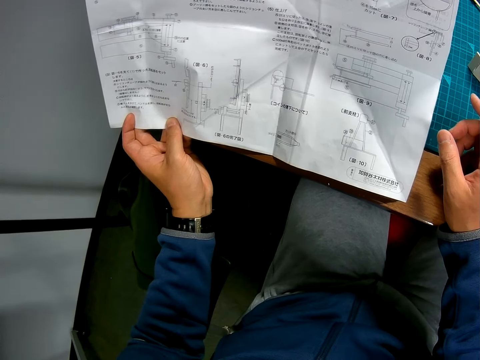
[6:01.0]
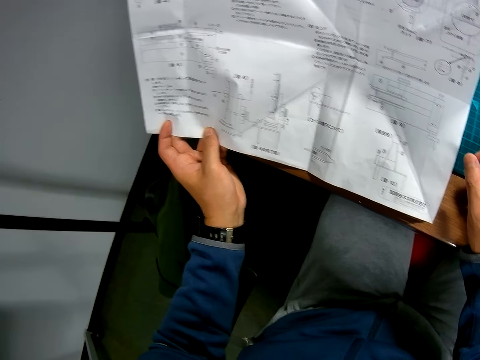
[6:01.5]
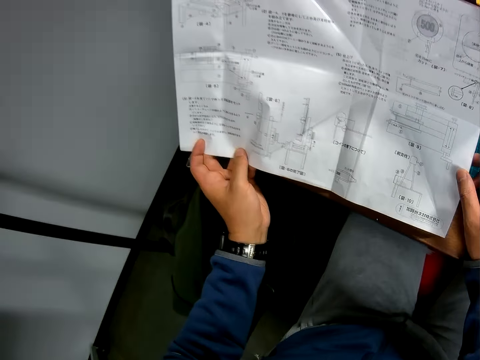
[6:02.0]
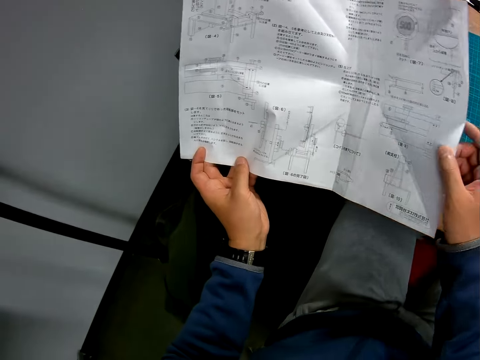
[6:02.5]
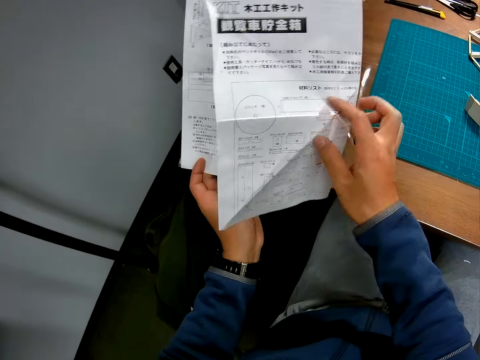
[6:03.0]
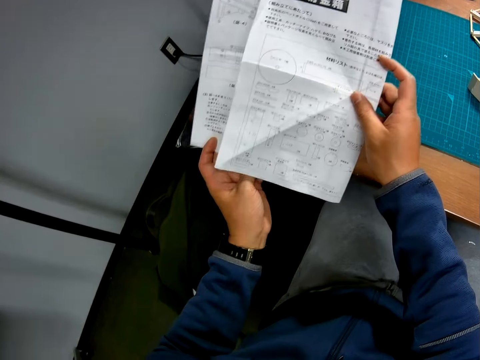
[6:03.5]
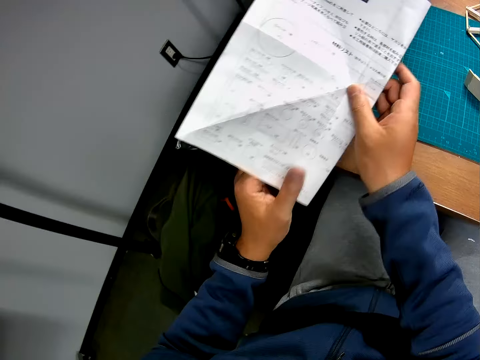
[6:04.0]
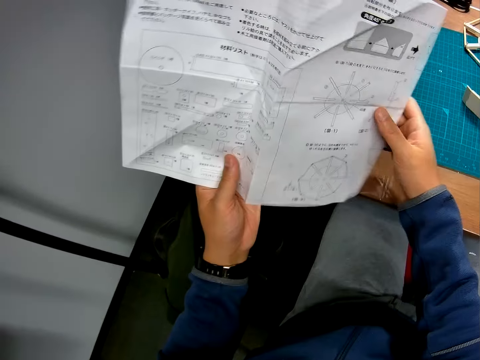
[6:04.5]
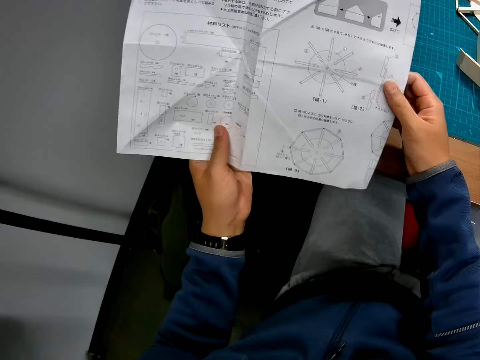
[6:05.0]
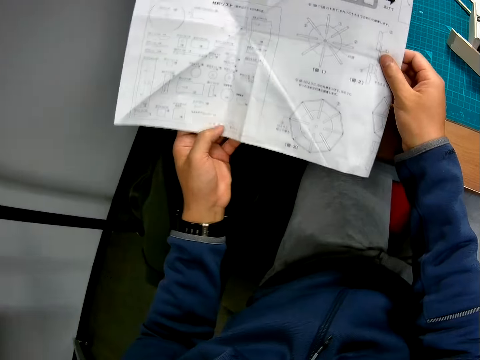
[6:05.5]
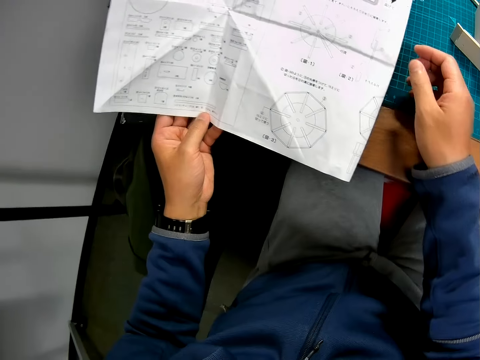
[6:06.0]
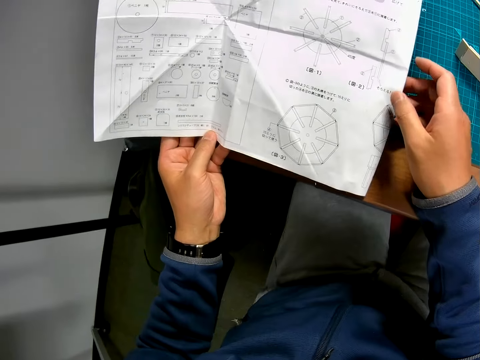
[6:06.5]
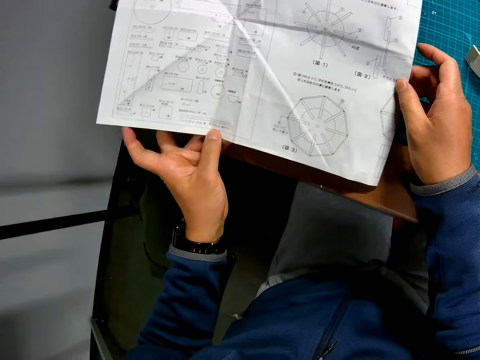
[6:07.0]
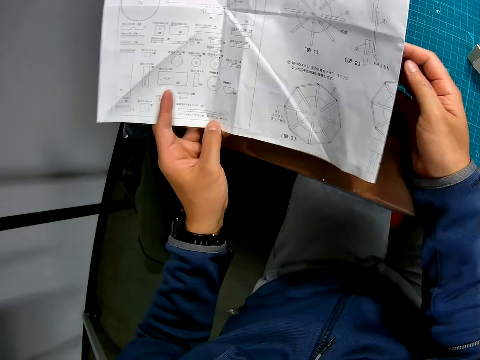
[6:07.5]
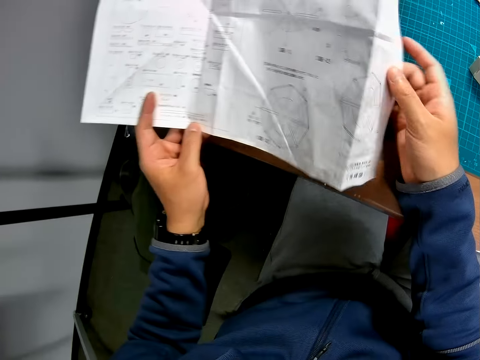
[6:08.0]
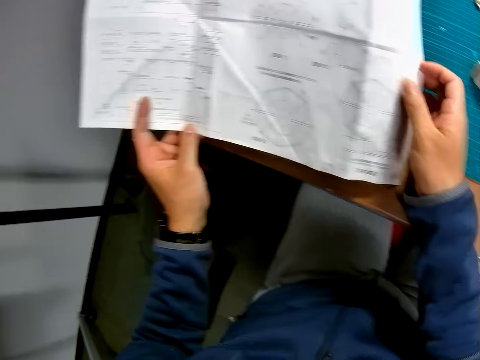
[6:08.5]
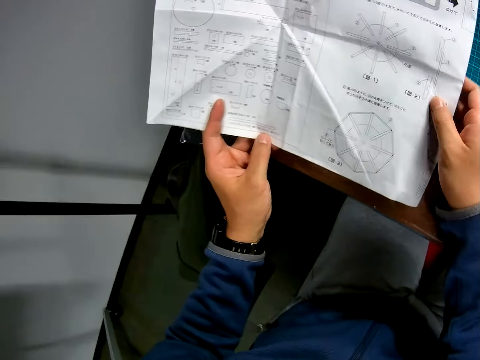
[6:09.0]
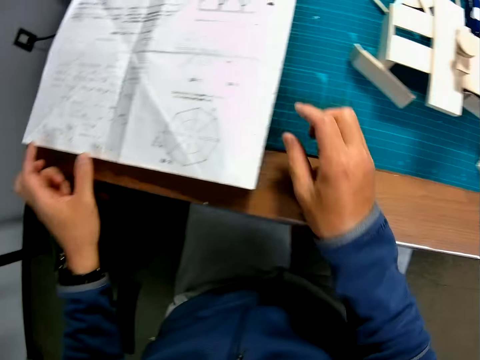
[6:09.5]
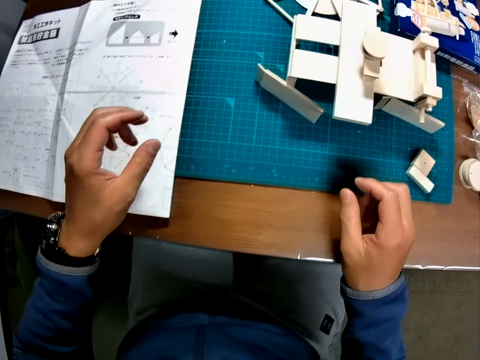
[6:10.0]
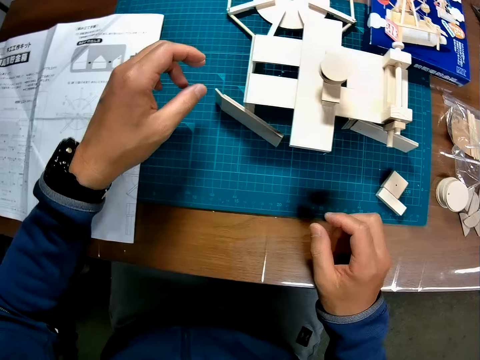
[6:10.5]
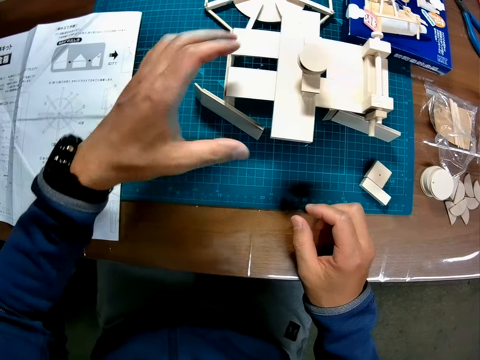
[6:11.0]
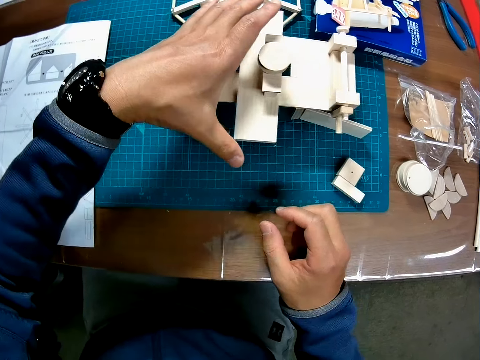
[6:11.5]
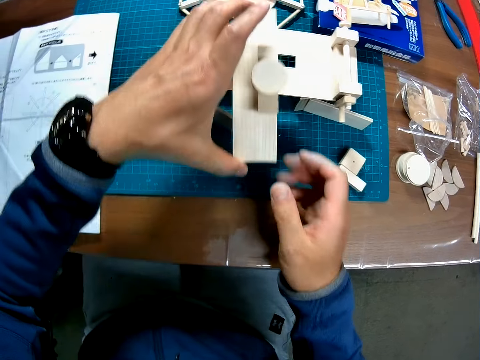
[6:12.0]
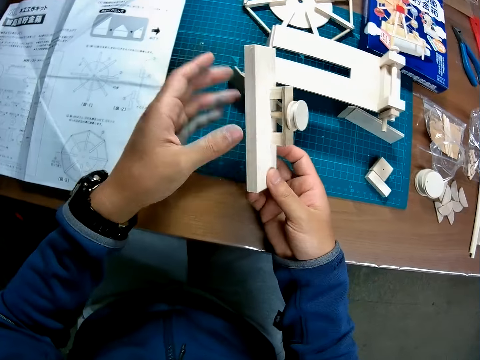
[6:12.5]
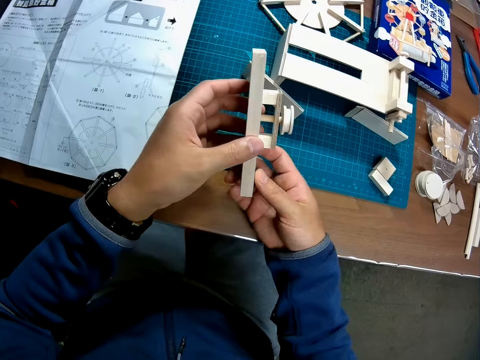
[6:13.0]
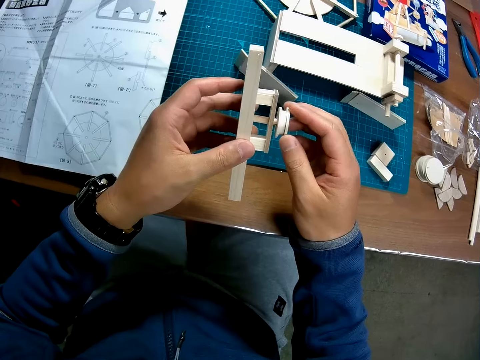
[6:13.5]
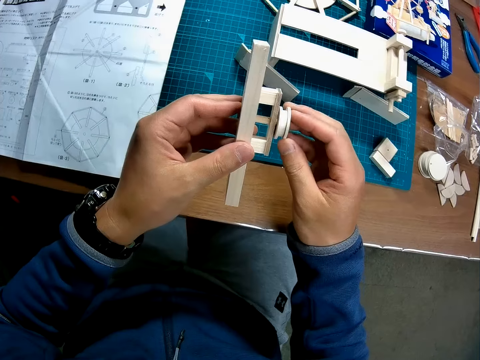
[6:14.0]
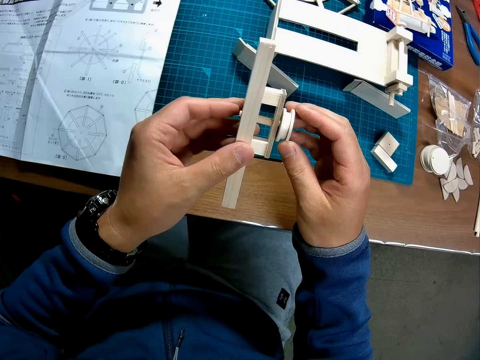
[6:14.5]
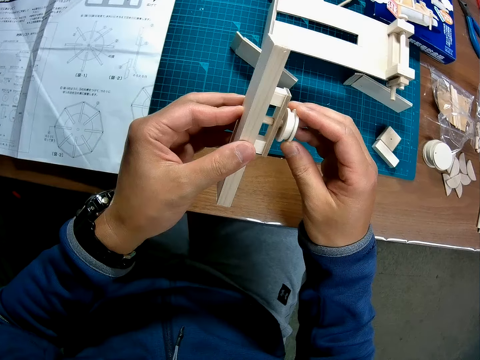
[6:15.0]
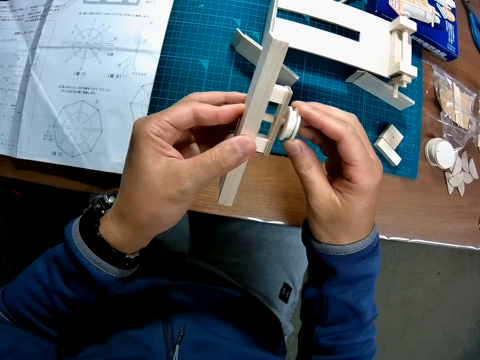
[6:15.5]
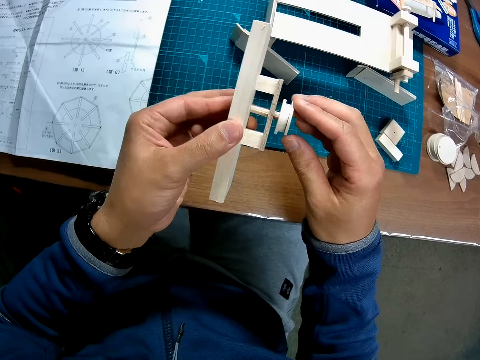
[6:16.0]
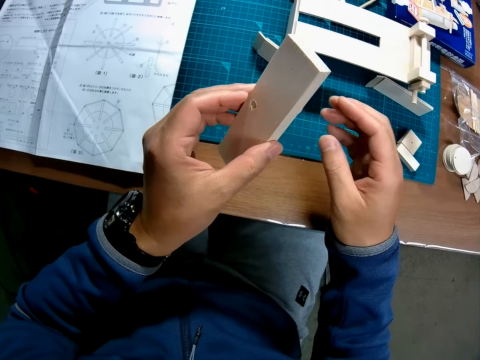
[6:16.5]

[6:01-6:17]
The camera wearer turns over the manual paper. They read the manual paper. They put down the manual paper. They check the wood pieces on the board. They construct the woodcraft.

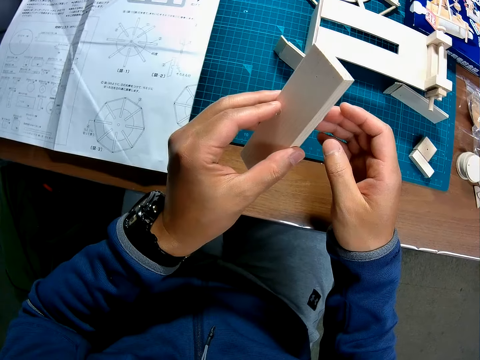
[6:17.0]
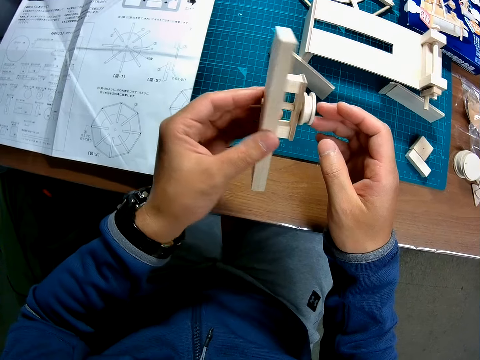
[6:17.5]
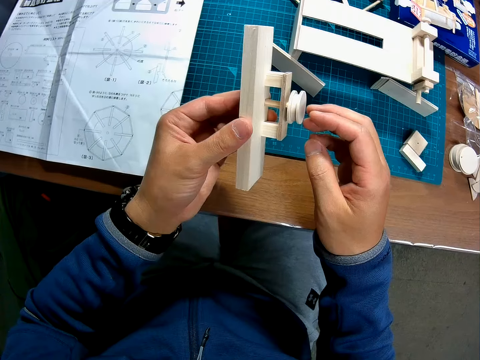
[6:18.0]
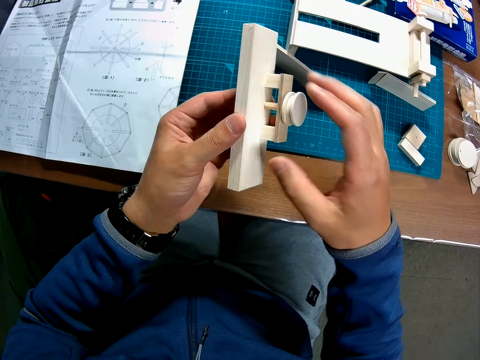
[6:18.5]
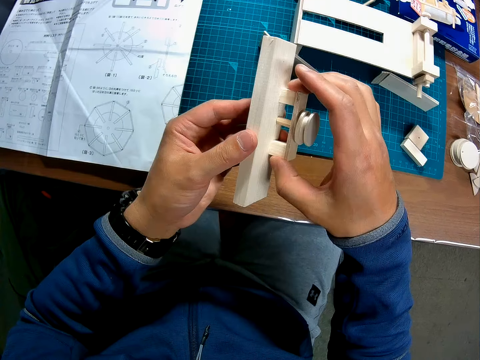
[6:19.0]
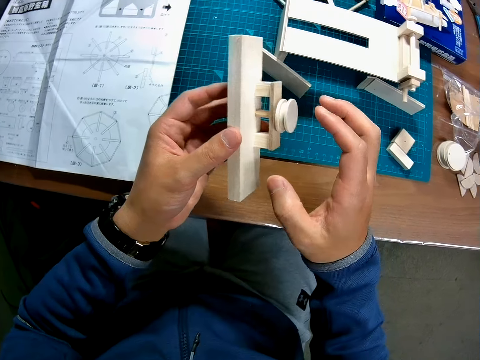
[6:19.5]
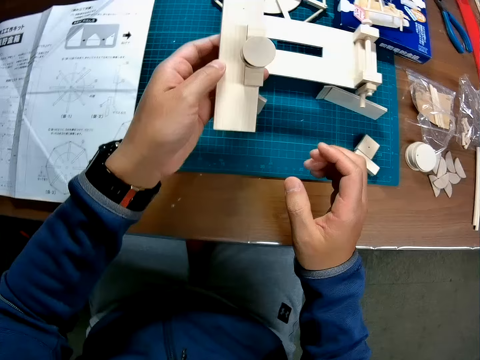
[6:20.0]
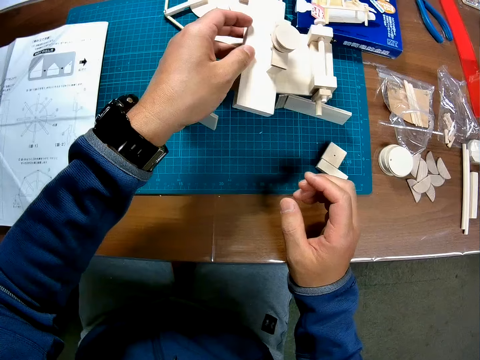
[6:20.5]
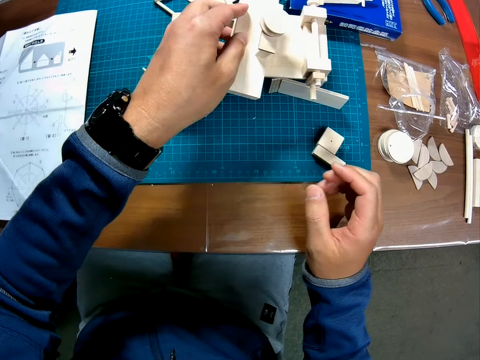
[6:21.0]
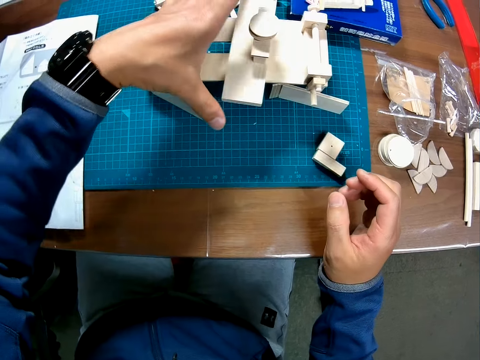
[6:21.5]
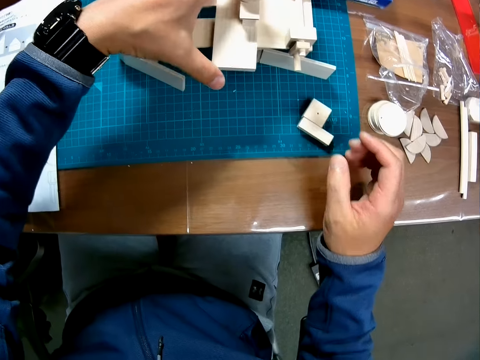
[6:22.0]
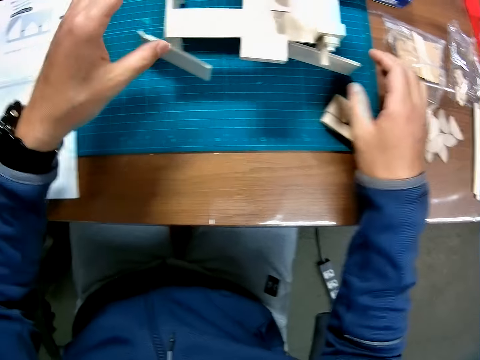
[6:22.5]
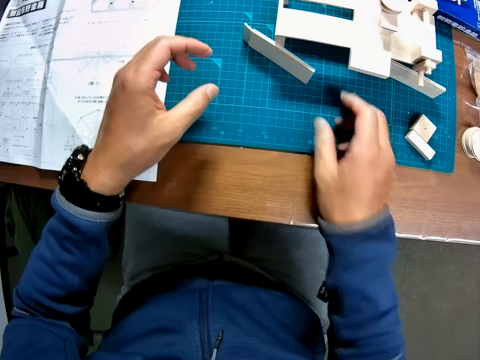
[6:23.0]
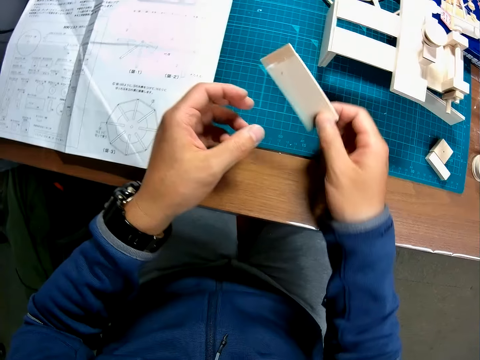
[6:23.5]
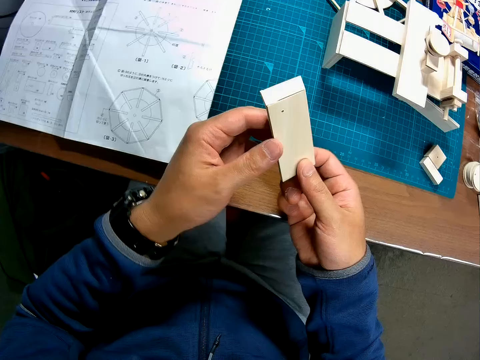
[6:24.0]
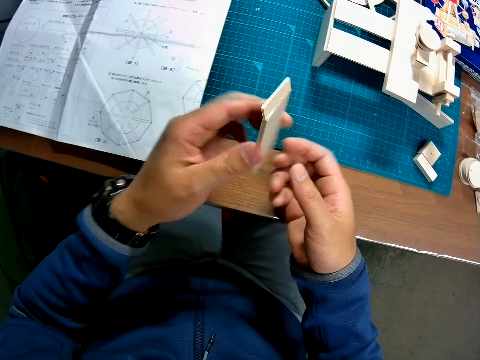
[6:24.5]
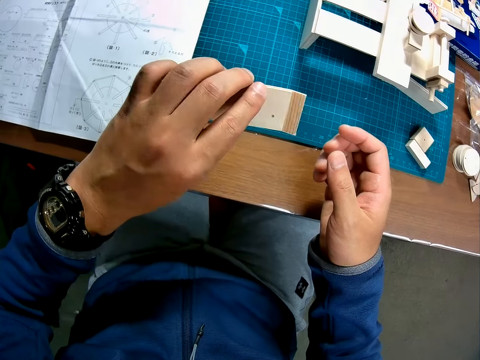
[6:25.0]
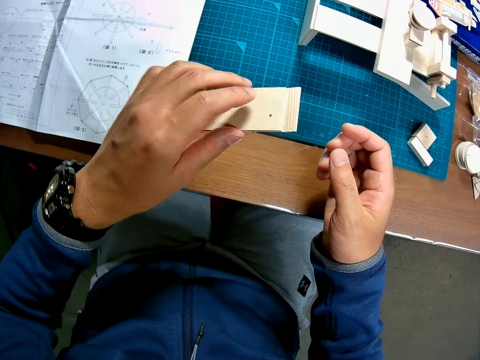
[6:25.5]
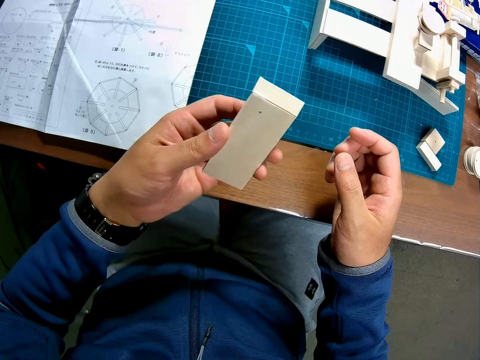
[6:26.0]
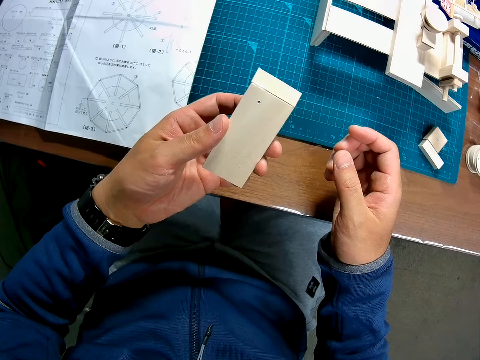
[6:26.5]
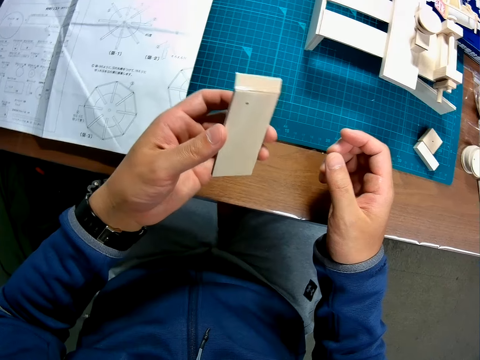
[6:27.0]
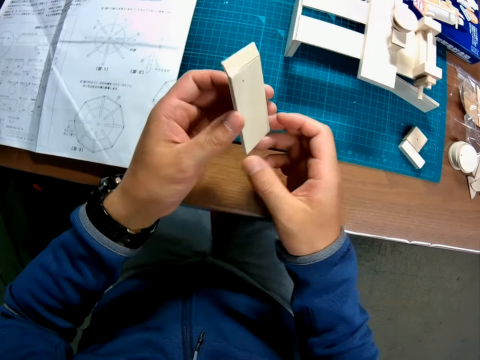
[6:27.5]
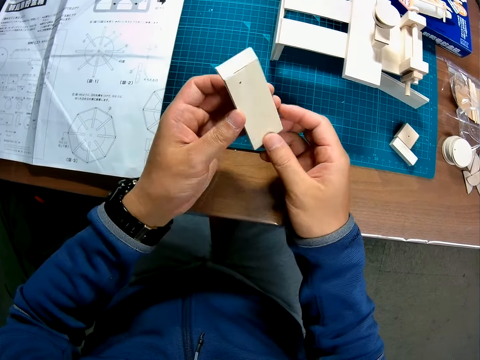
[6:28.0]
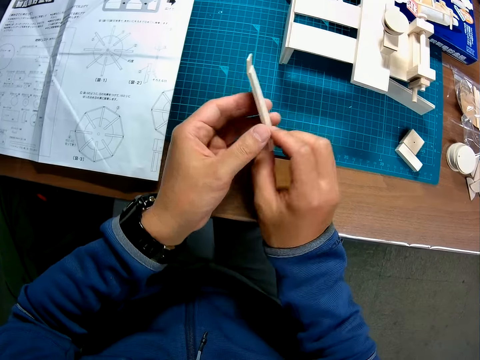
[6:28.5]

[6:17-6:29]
The camera wearer puts down the woodcraft. They pick up the piece of woodcraft and observe the piece of woodcraft.
